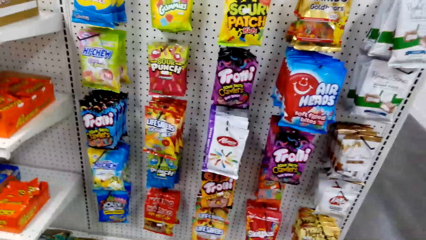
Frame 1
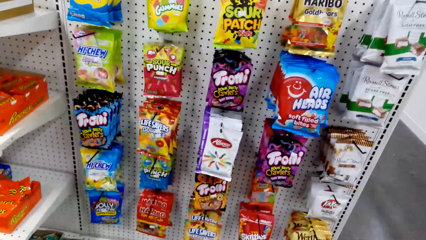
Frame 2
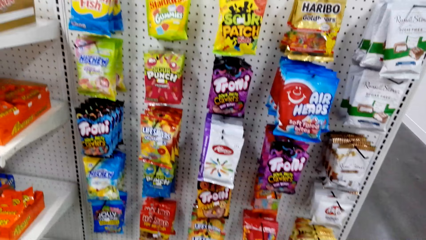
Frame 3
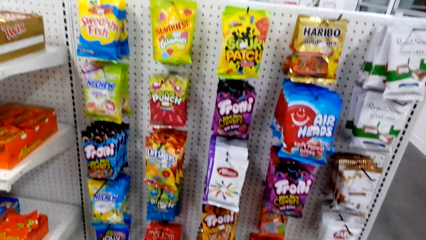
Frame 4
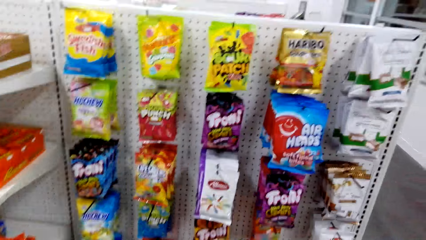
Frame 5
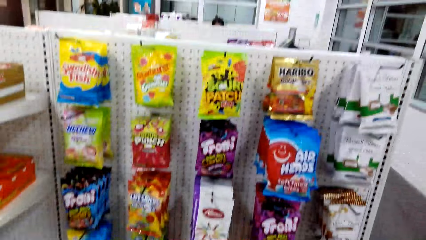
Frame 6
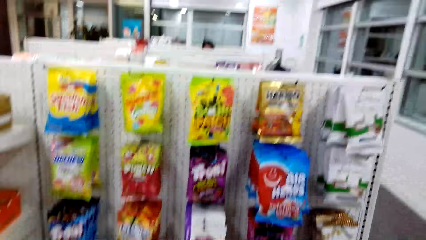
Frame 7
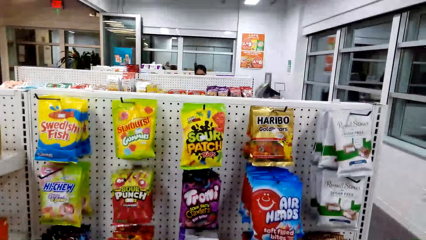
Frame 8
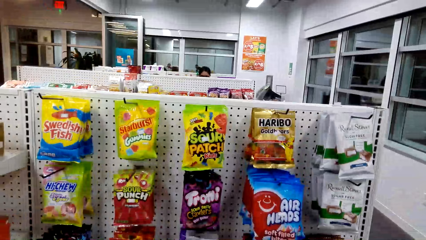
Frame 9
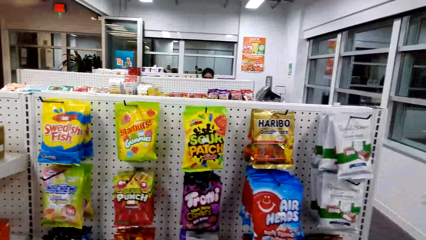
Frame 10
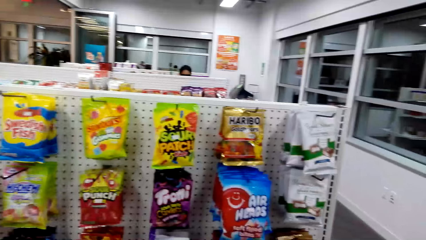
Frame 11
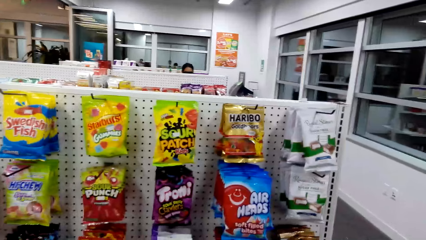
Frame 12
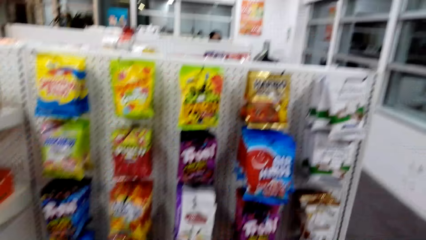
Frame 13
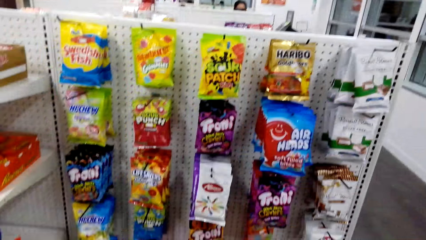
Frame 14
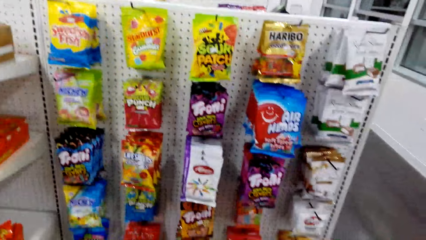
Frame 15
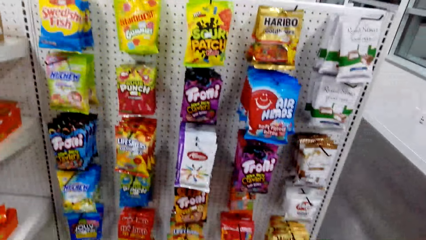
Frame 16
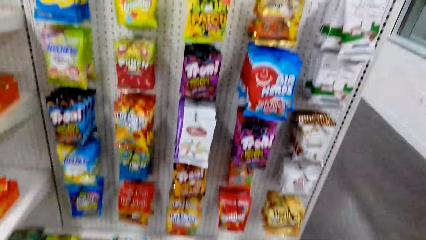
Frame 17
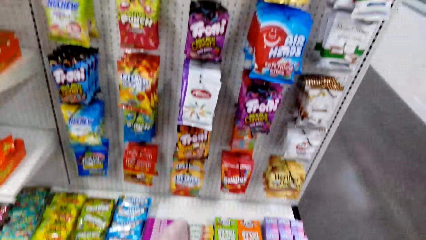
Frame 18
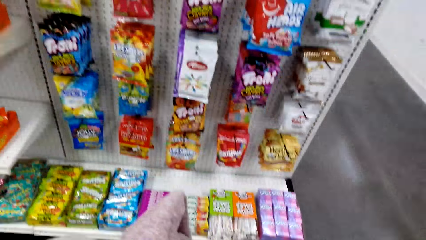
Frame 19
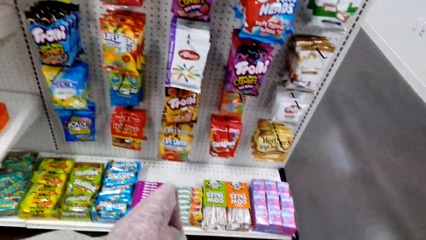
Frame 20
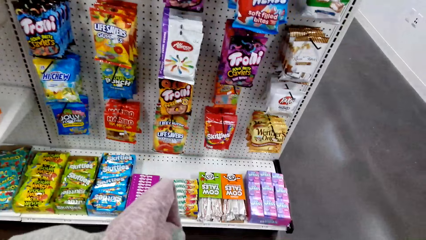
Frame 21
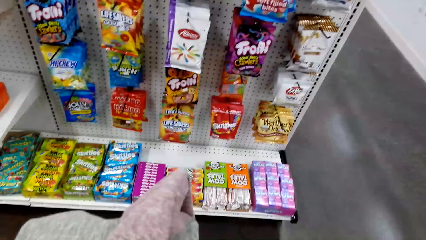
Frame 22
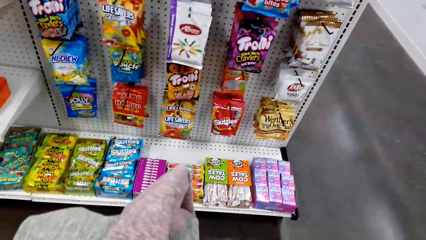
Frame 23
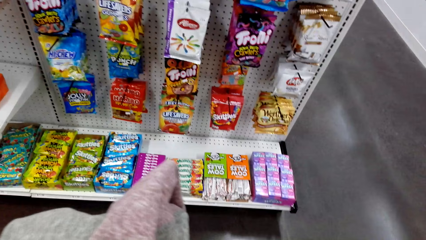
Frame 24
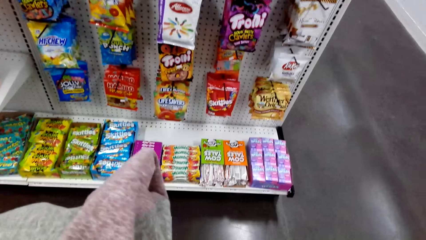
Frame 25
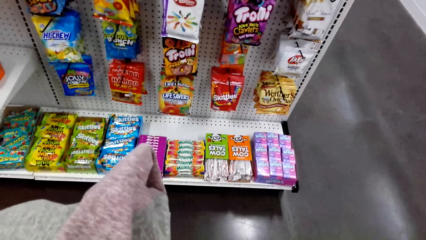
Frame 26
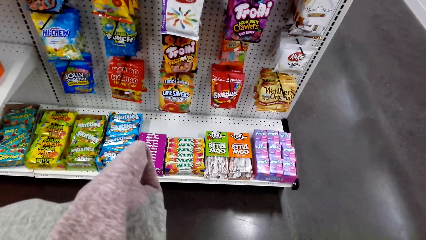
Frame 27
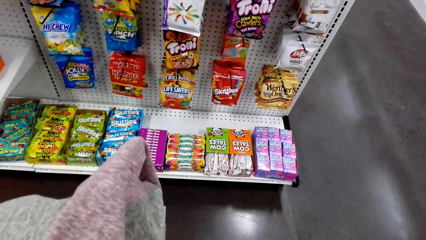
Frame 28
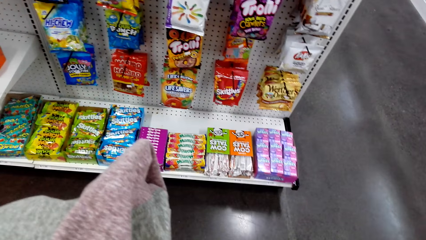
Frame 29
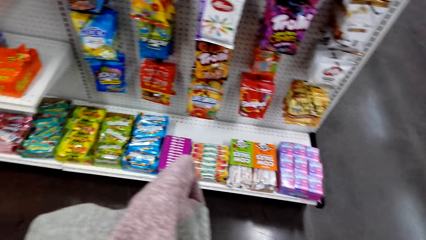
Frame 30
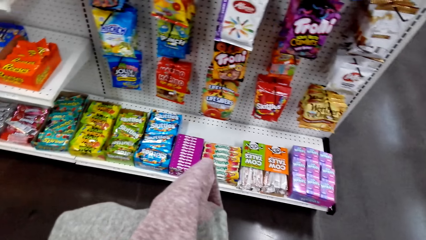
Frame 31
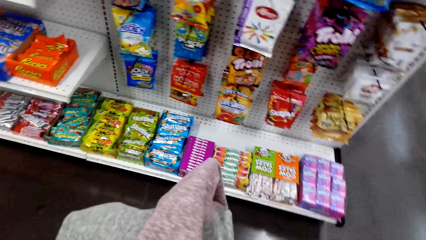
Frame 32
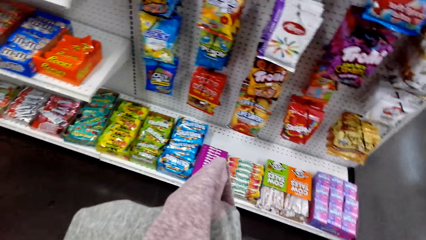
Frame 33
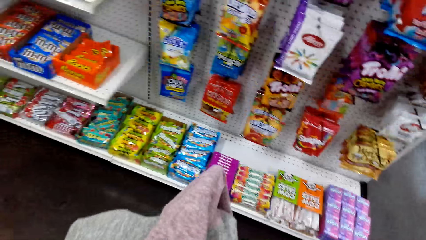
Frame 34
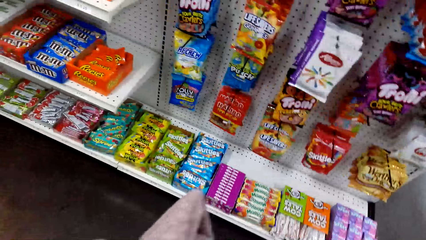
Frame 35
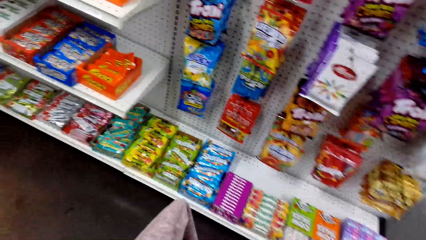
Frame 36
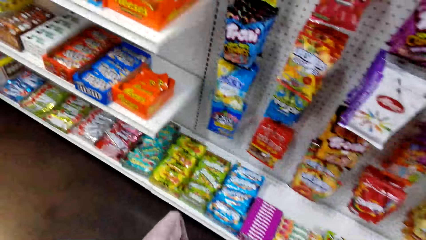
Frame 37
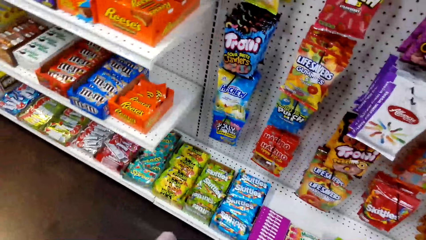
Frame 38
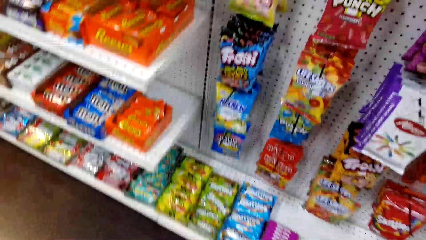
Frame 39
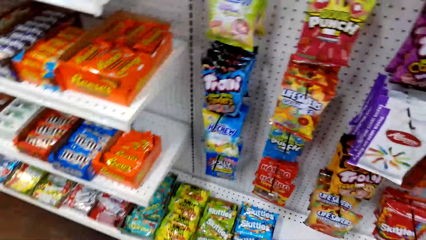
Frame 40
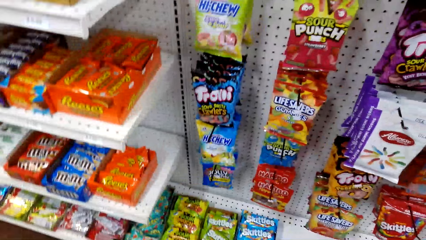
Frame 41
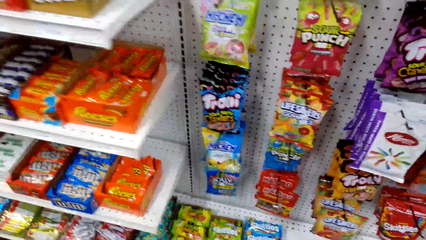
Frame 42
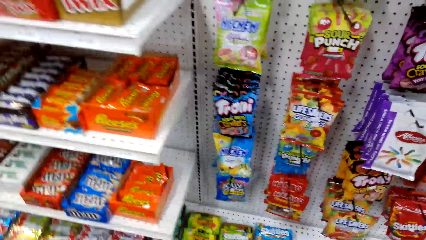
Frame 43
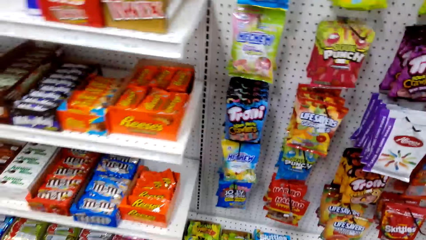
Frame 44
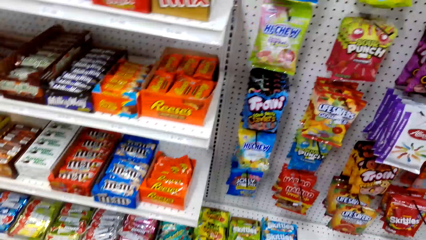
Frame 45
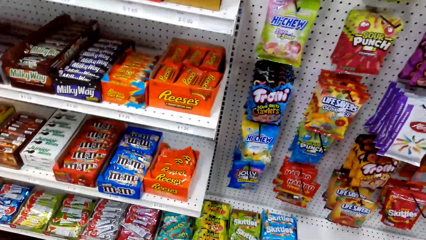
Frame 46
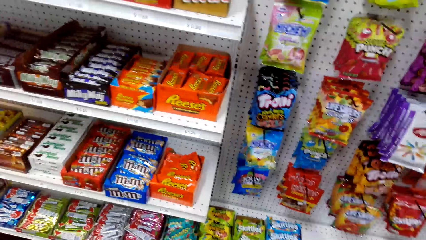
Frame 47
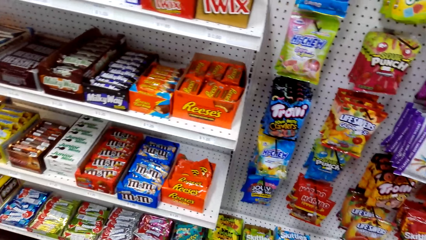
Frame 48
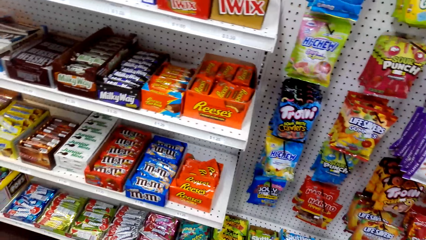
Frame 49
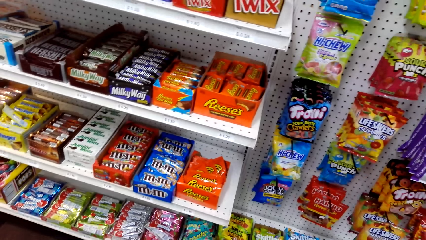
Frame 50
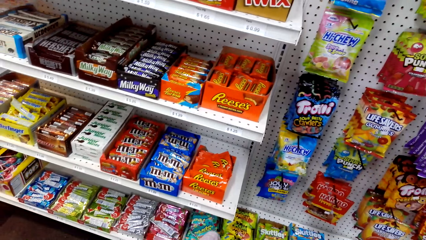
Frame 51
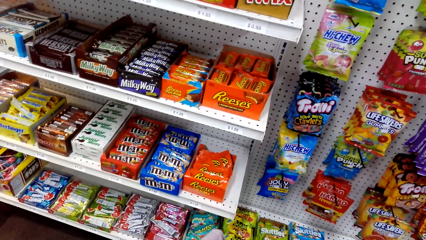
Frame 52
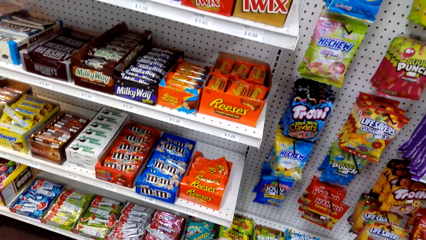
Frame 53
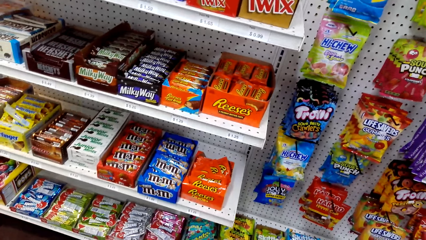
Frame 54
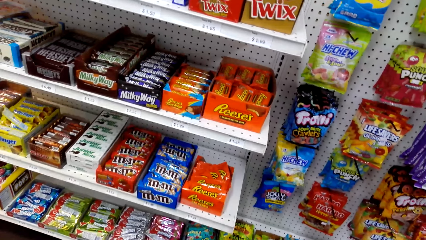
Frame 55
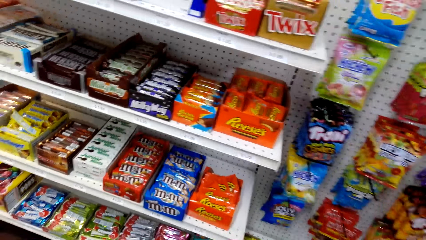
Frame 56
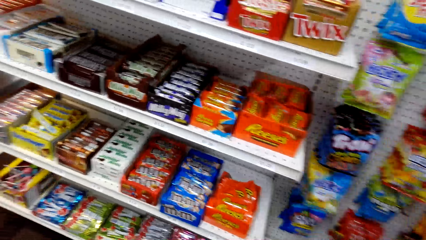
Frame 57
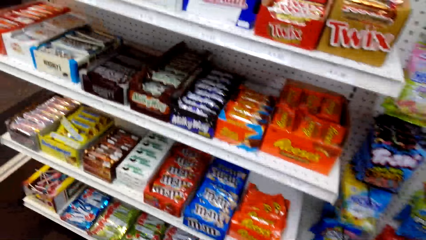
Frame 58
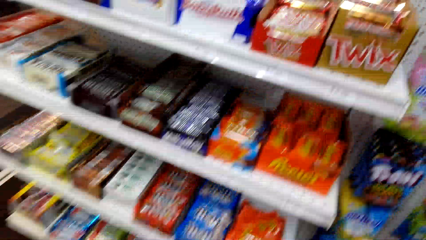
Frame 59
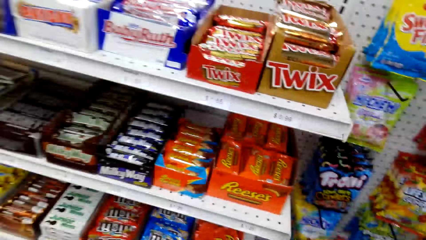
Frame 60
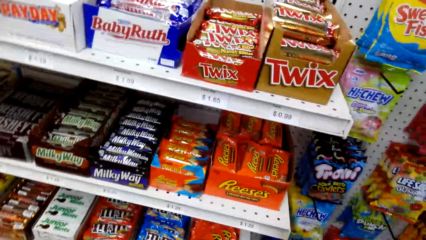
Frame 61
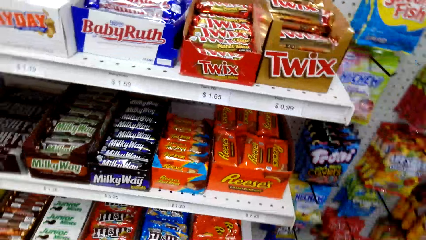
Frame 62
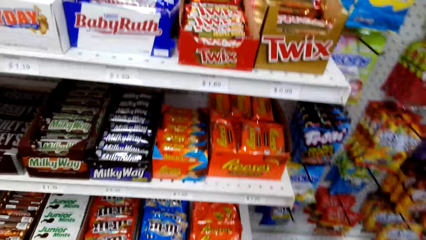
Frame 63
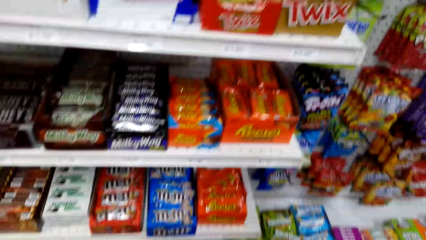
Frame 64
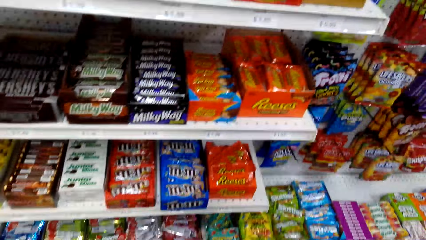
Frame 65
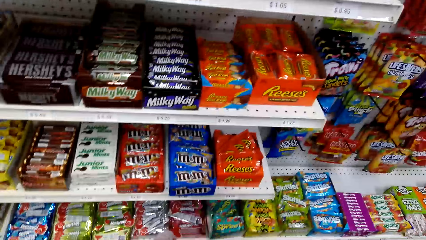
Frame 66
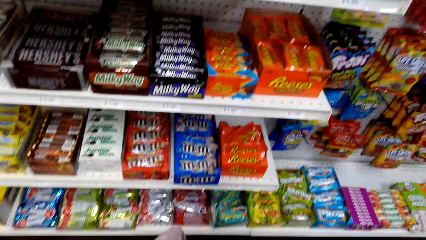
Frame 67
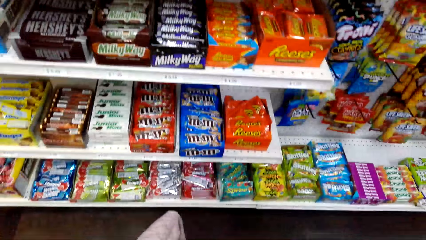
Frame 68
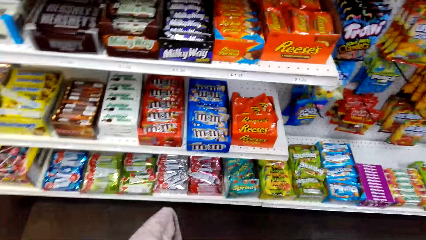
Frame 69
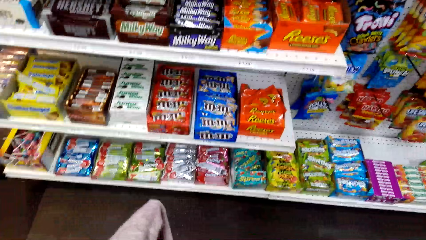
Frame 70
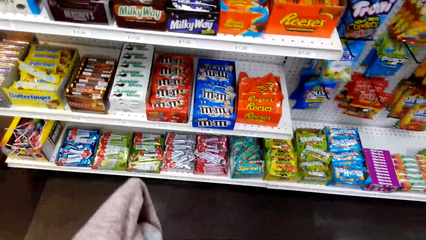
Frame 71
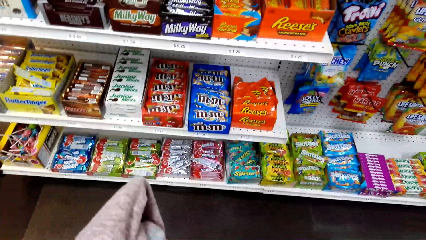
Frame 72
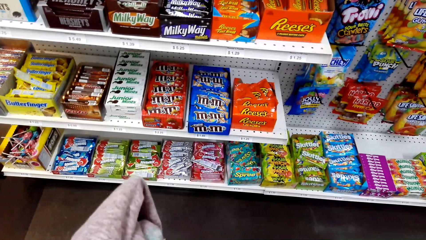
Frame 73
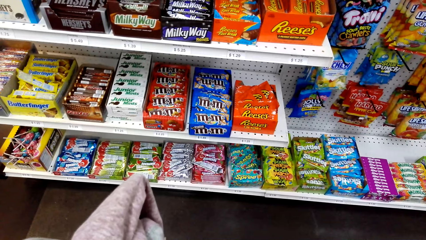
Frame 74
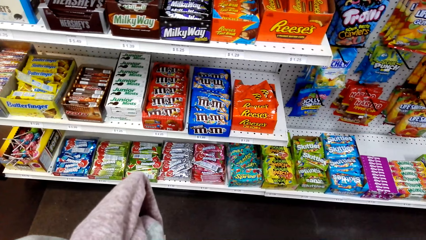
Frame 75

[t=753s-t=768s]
The camera wearer looks around the hangers. They walk in the food store. They look around the shelf.
